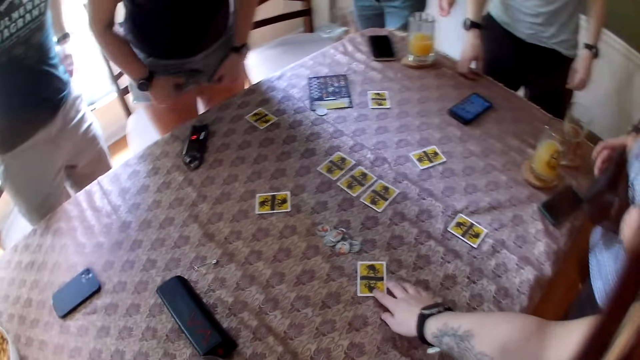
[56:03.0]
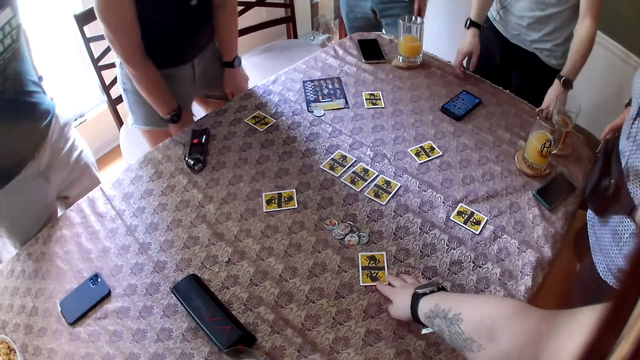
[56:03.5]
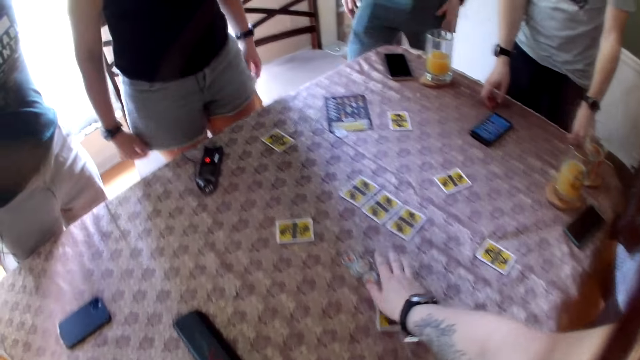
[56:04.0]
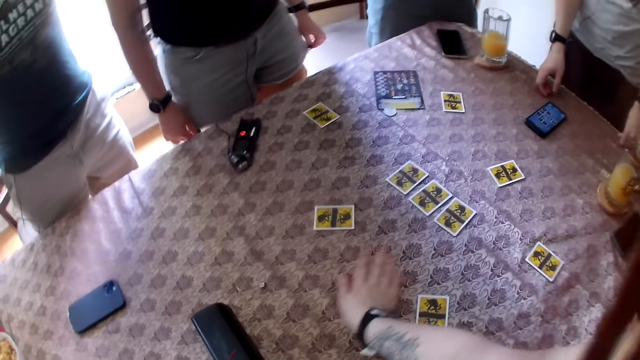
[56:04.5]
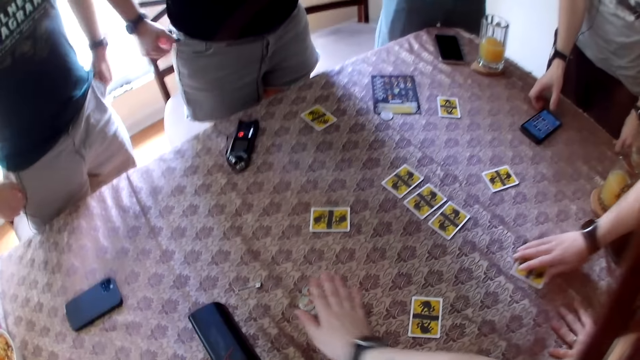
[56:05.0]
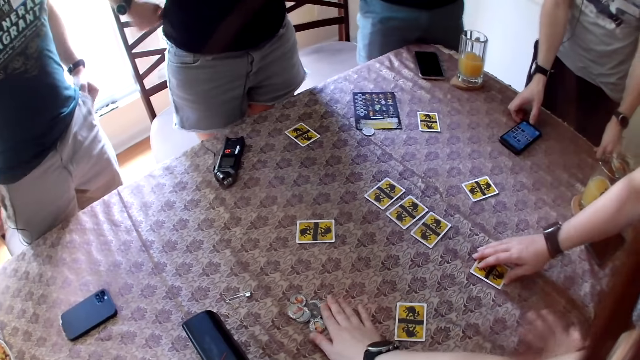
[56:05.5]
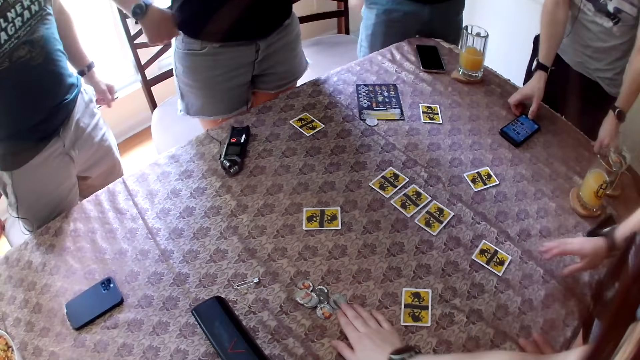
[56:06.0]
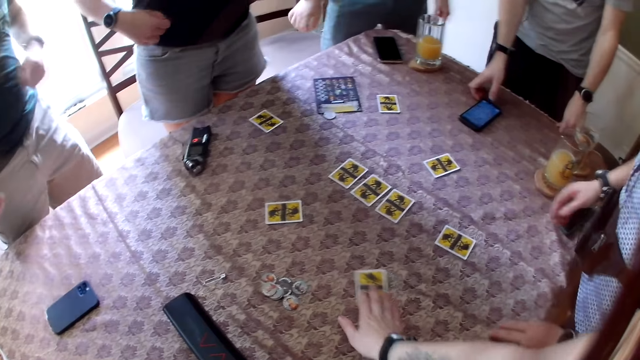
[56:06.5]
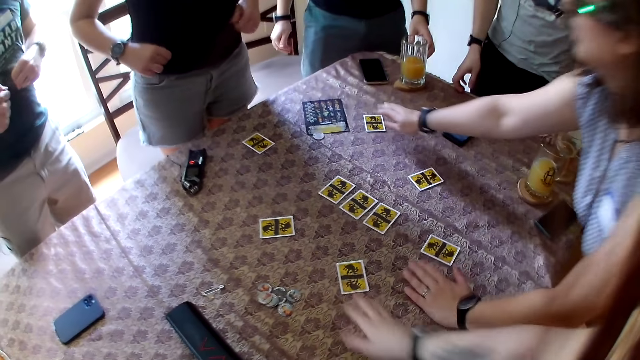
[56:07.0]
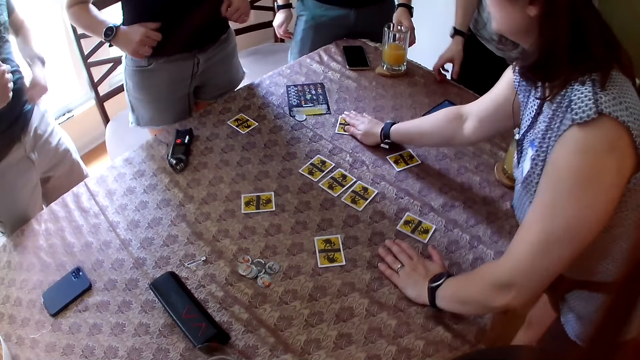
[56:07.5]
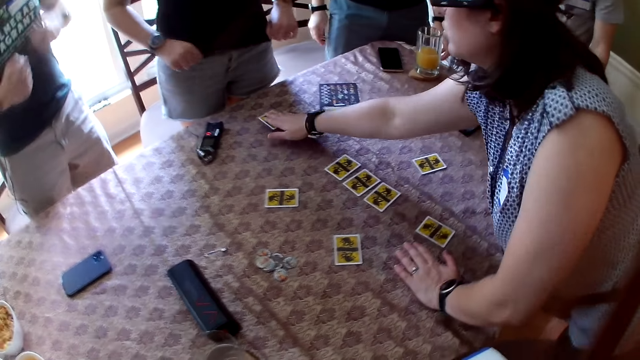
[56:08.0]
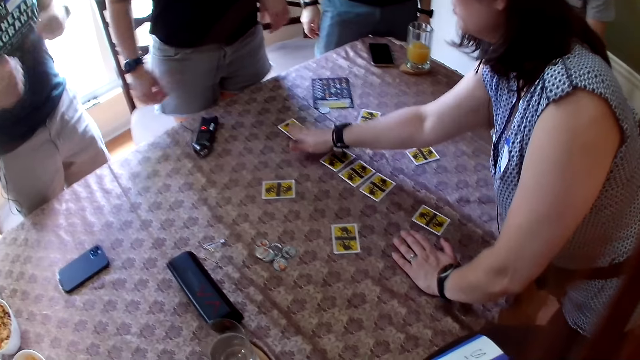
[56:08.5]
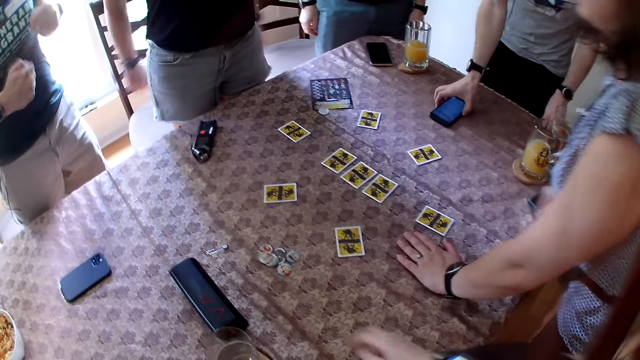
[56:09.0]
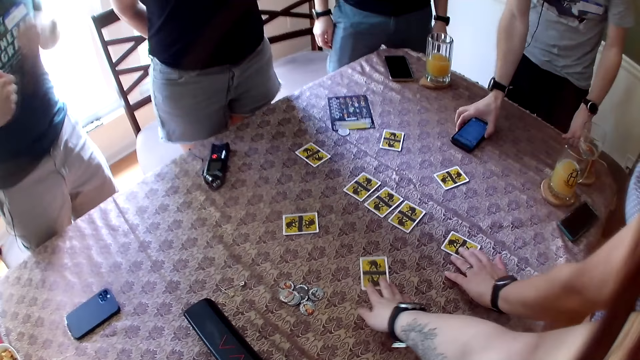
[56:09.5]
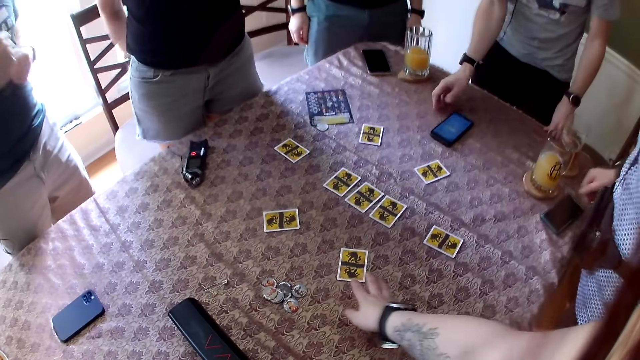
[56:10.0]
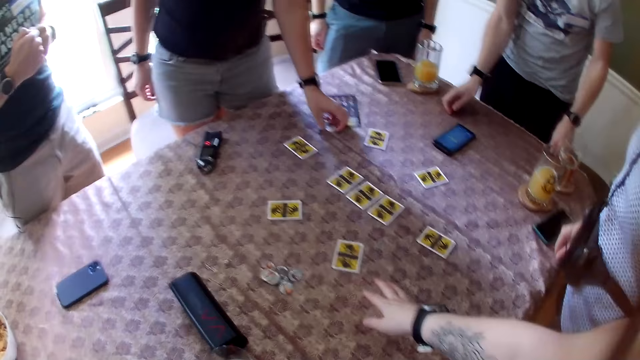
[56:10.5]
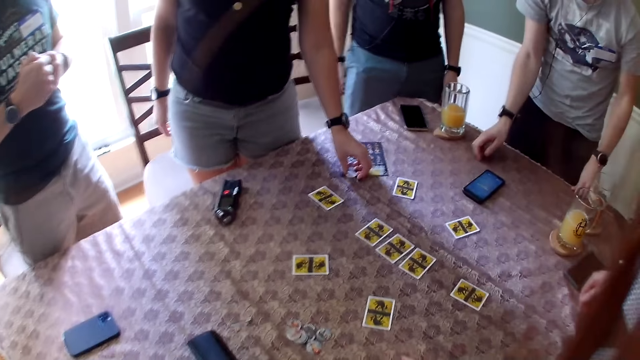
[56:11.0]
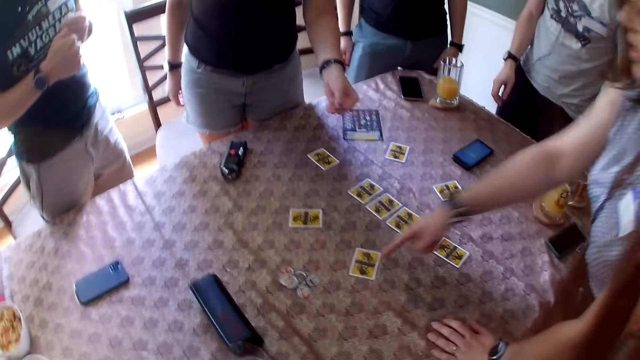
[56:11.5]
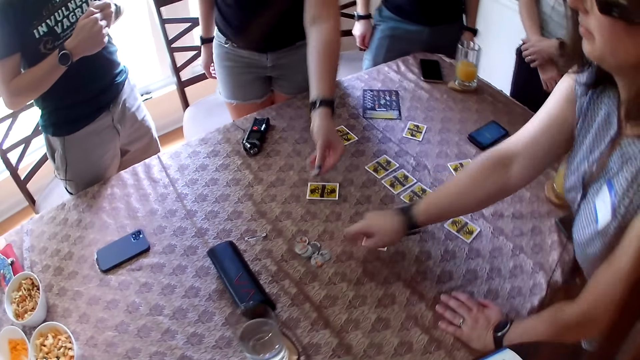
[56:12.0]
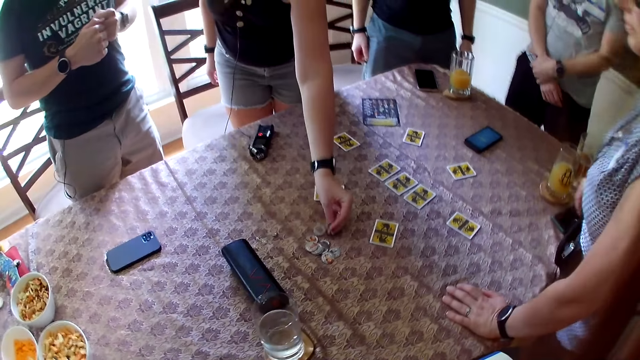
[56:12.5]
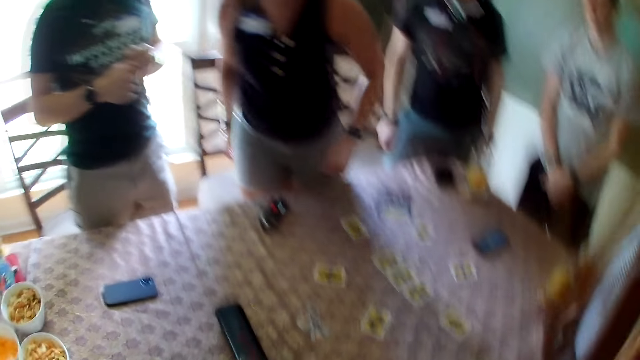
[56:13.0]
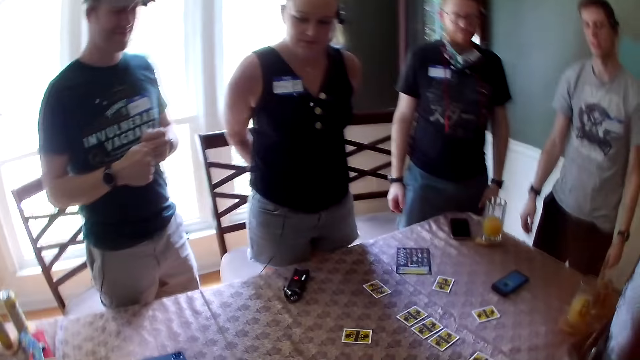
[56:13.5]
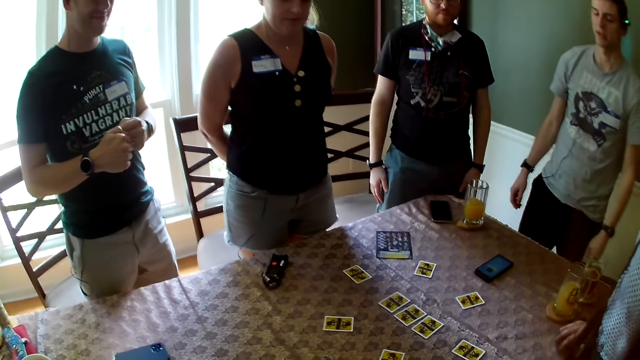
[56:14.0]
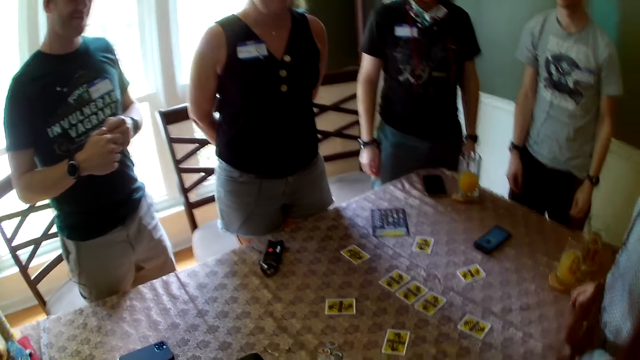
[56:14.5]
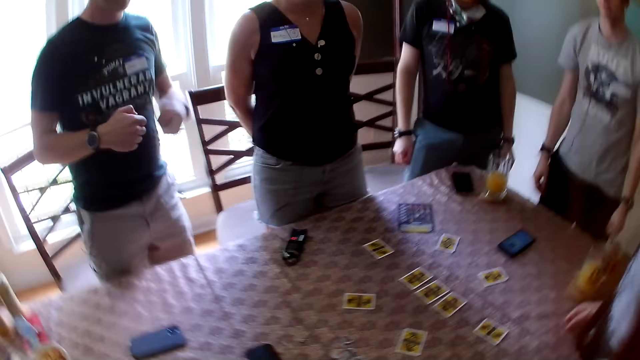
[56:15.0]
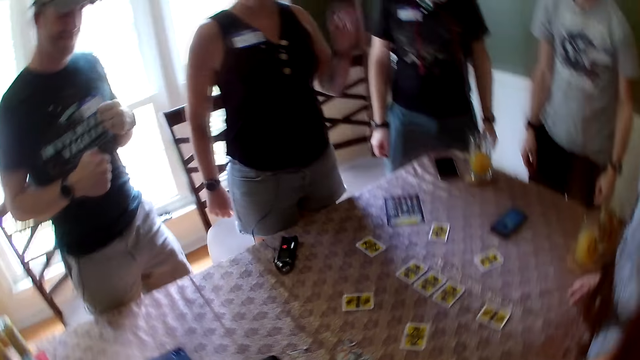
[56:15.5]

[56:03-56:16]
A woman adjusts her shorts with both hands. Another woman adjusts a bag on her waist with both hands. The camera wearer adjusts the tokens beside the cards on the table with her right hand. She collects the tokens on the table. The other woman adjusts the card on the table with her right hand. A man operates the phone on the table with his right hand. The other woman adjusts the card on the table with her right hand. The other woman adjusts the card again. The man adjusts the phone on the table with his right hand. The other woman adjusts the card on the table with her left hand. The camera wearer adjusts the card on the table with her right hand. The first woman picks up a token on the table with her left hand. The other woman touches a token on the table with her right hand. The first woman puts the token on the table.

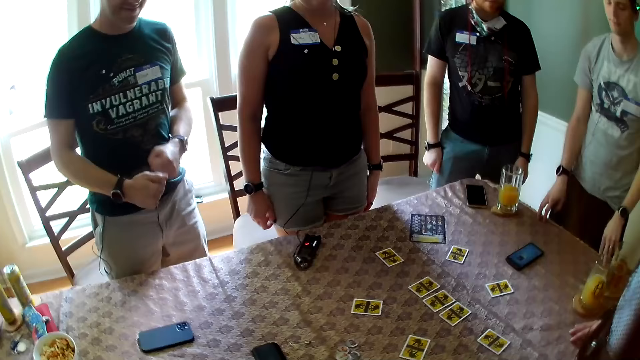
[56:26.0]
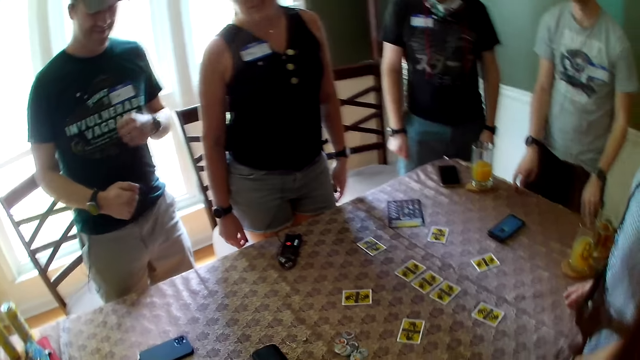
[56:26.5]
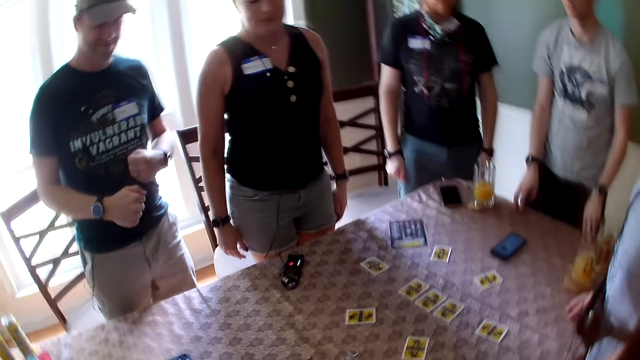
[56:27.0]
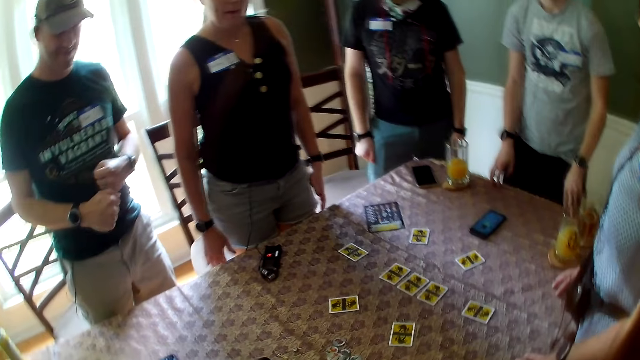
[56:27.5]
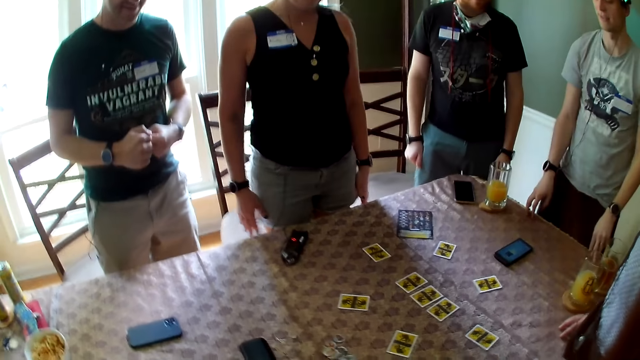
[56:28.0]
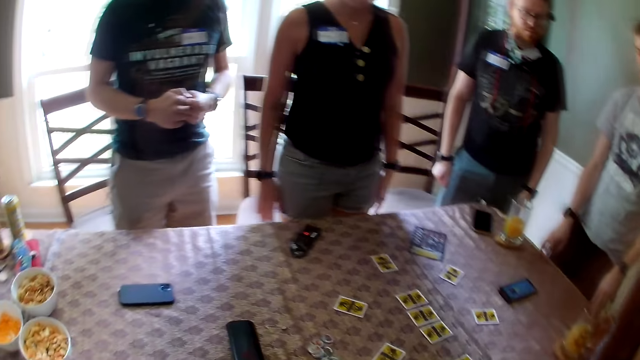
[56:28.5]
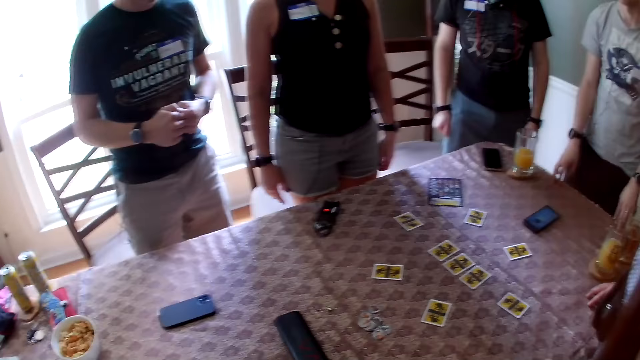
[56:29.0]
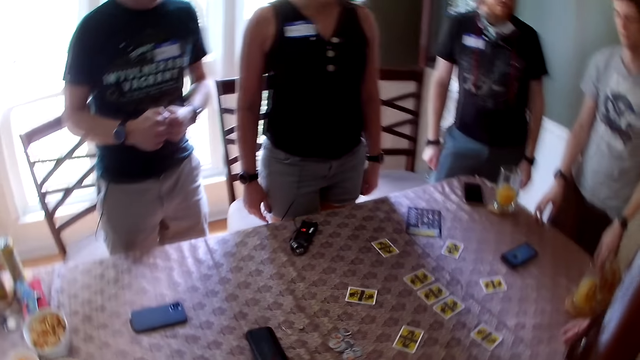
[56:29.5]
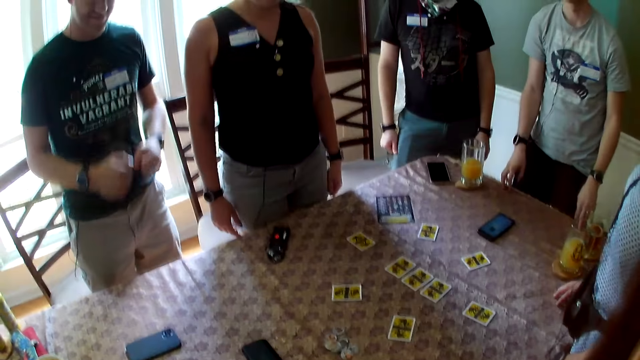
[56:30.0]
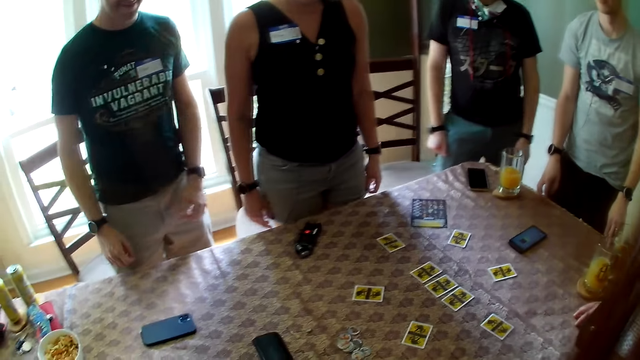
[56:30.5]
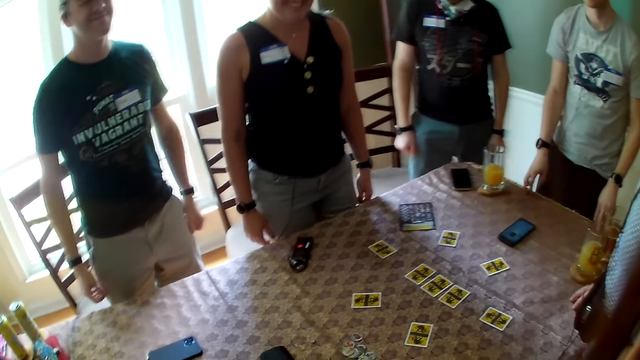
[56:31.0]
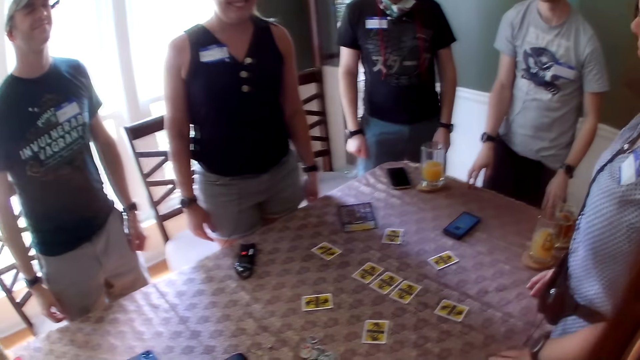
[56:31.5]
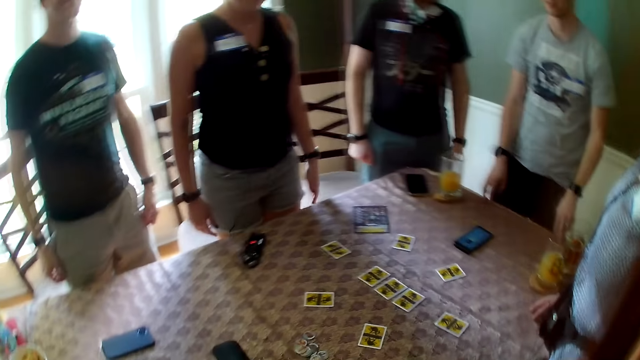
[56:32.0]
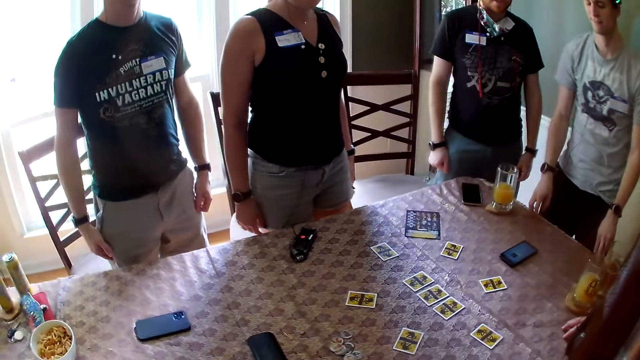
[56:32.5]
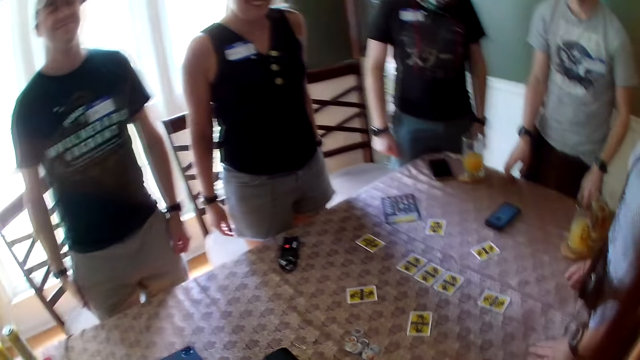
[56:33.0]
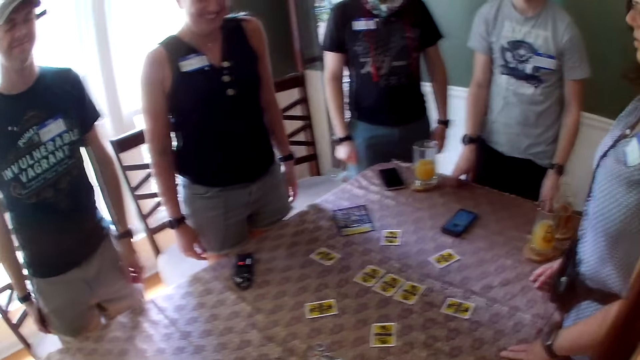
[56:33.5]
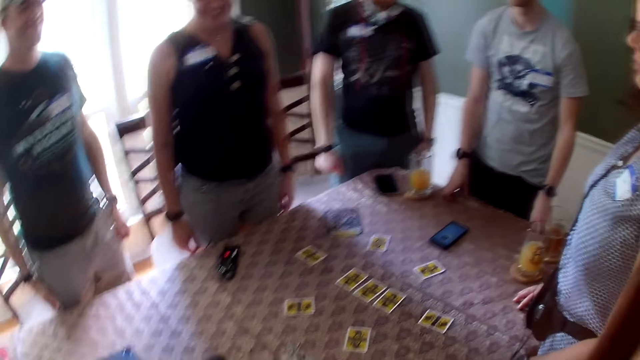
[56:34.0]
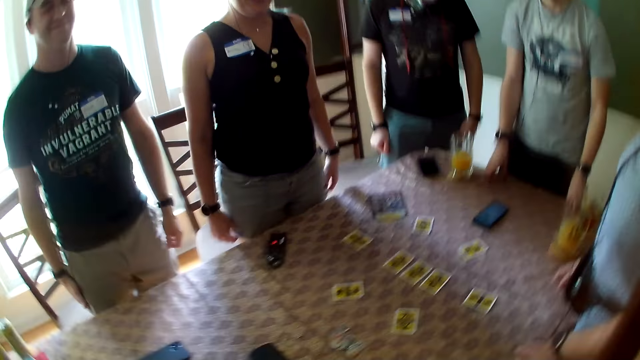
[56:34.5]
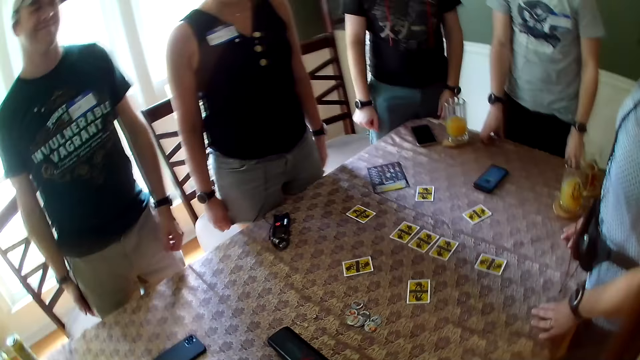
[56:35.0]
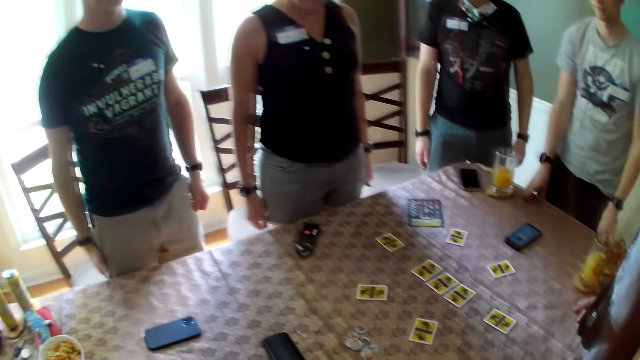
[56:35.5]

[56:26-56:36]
A man converses with a woman.
